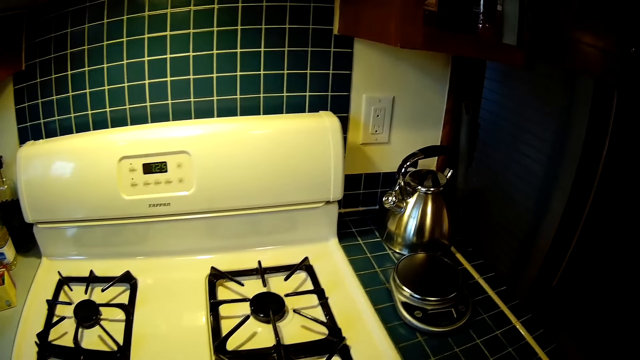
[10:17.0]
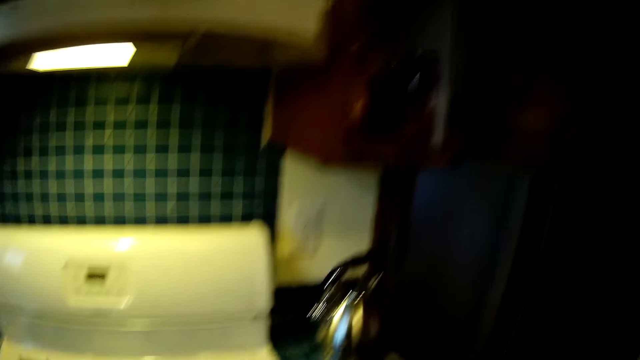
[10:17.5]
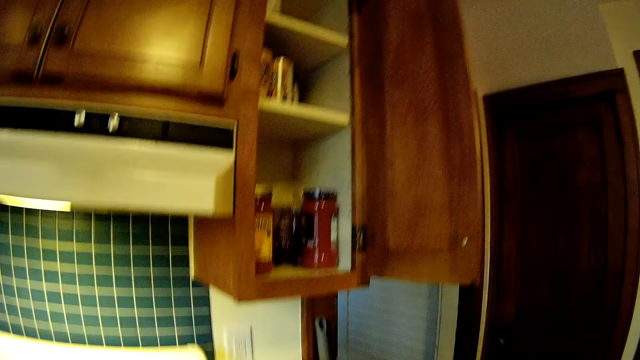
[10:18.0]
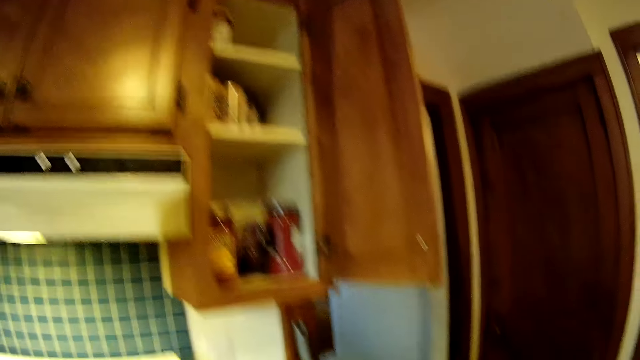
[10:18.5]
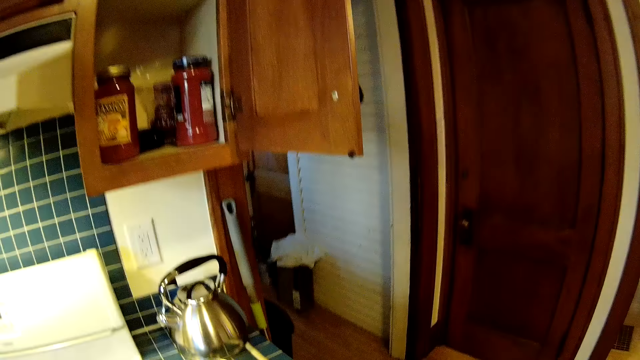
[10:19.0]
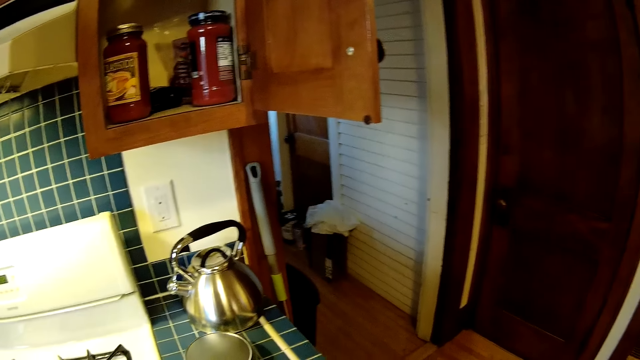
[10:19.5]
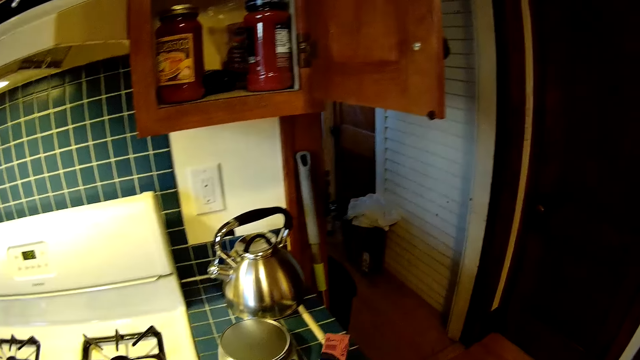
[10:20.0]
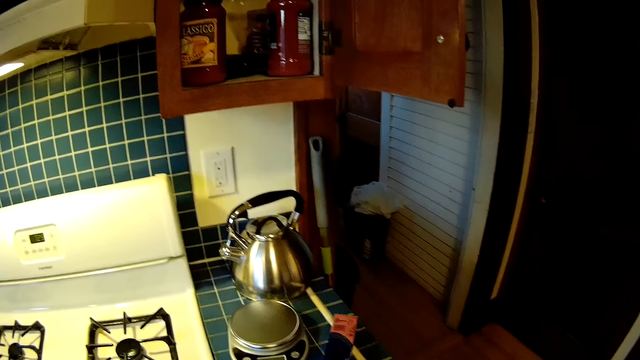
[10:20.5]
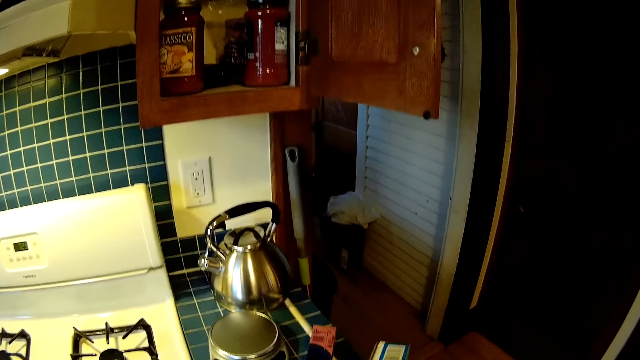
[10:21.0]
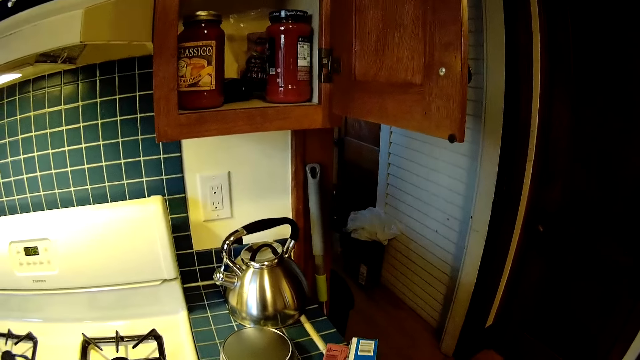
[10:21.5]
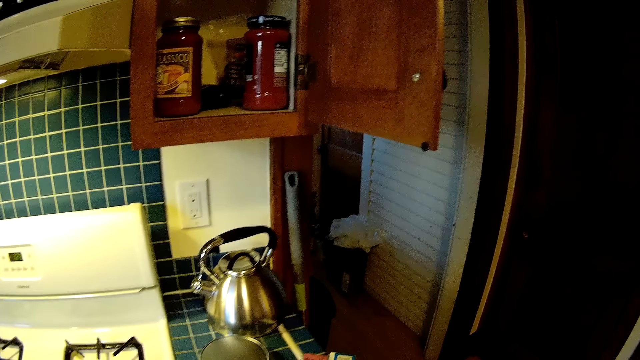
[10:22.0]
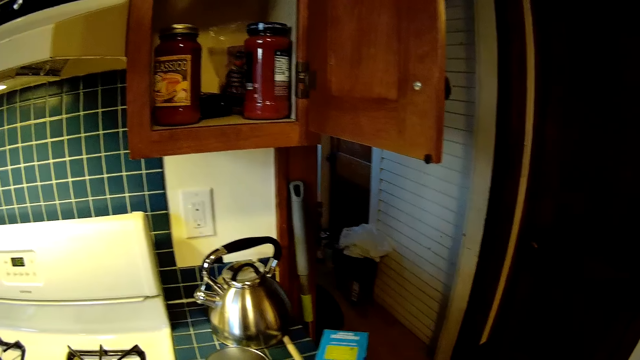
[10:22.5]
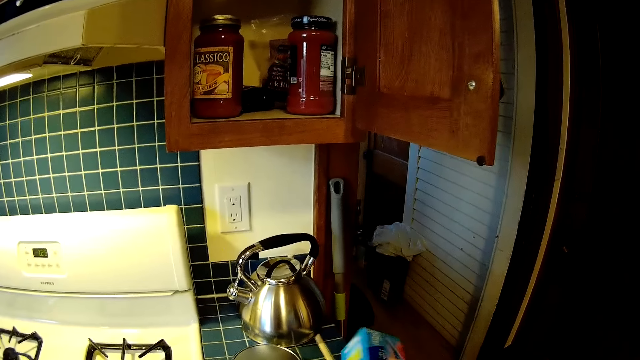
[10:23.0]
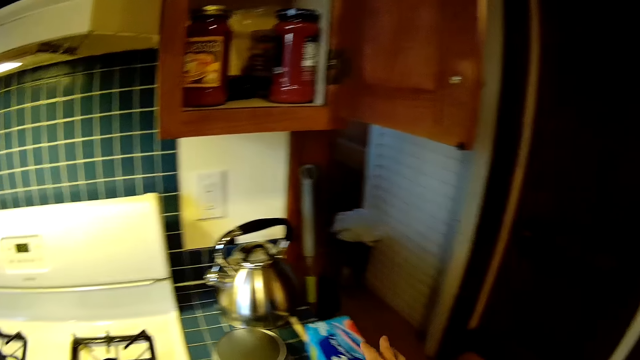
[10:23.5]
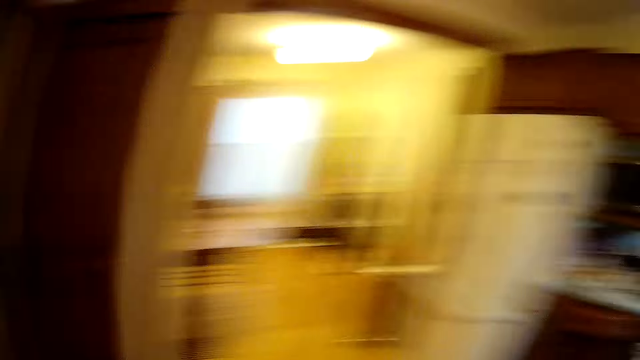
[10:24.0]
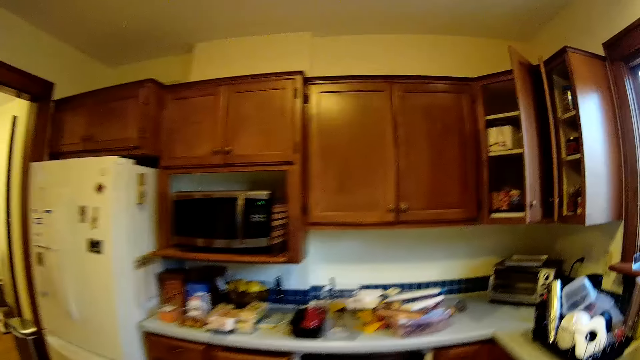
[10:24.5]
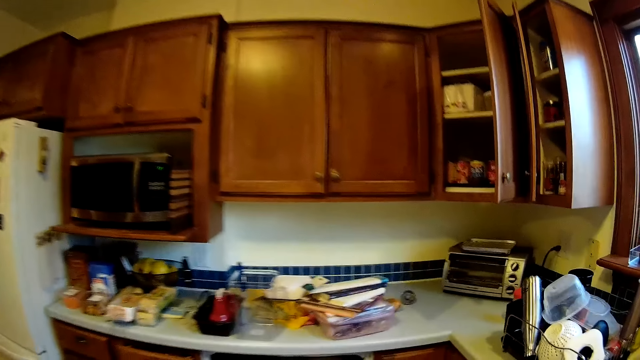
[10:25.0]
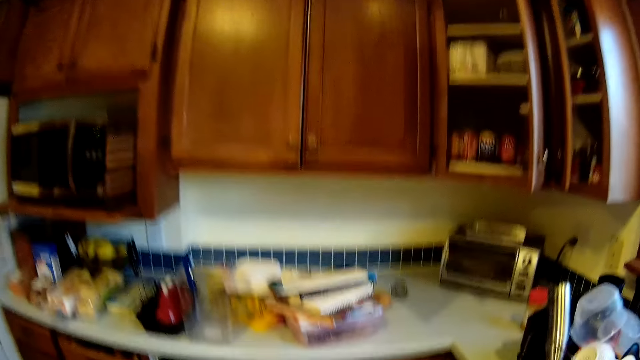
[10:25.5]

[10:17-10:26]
The camera wearer drops Ziploc packs on the cooker with her right hand. She puts the box on the counter. She walks towards the dishwasher.
